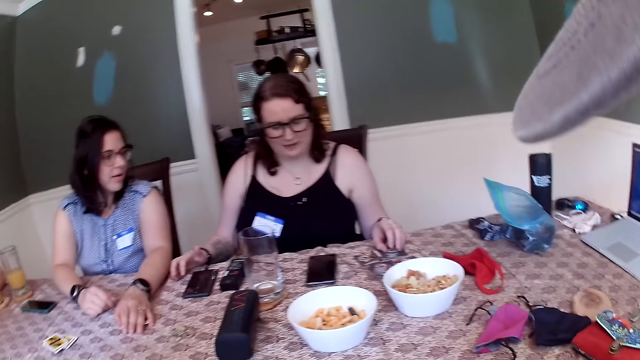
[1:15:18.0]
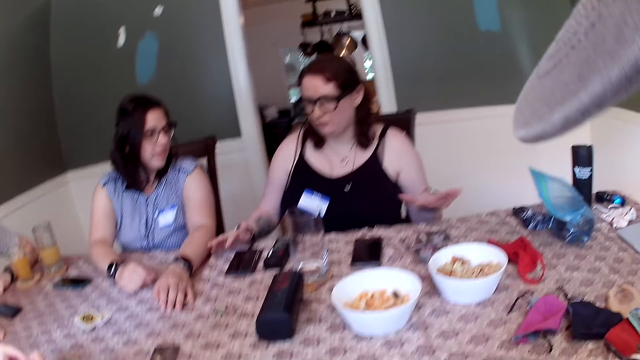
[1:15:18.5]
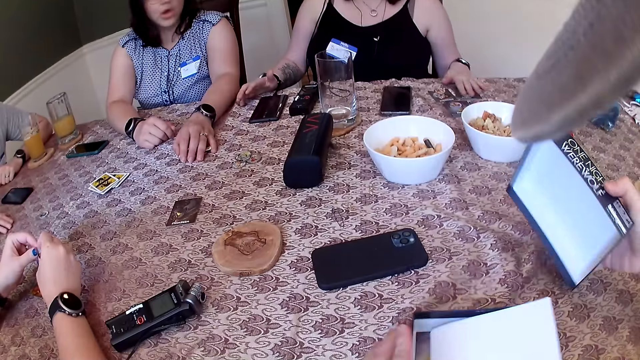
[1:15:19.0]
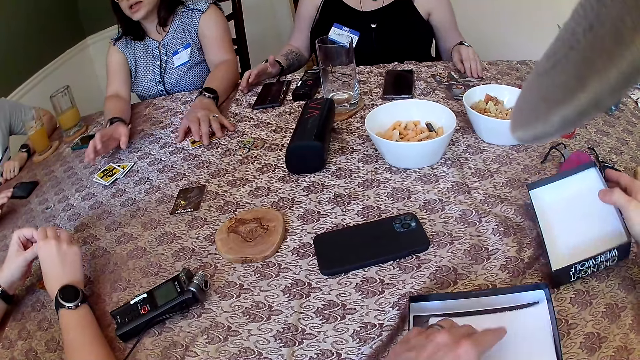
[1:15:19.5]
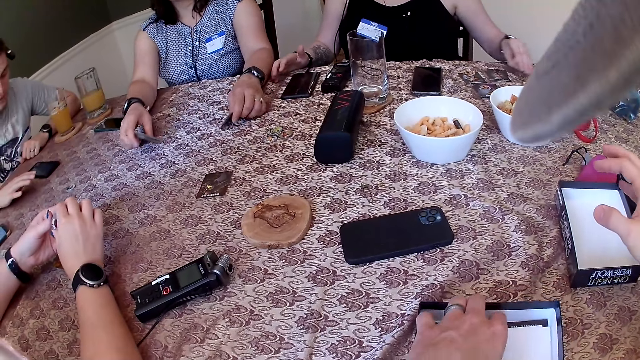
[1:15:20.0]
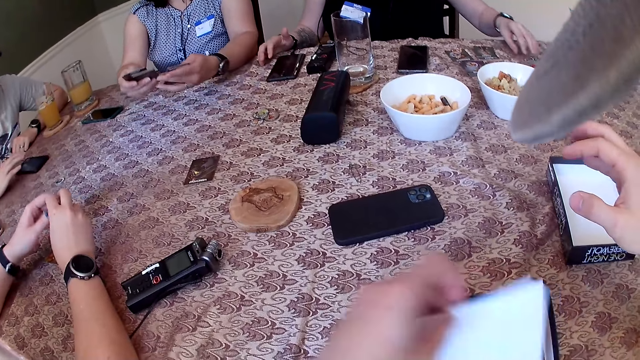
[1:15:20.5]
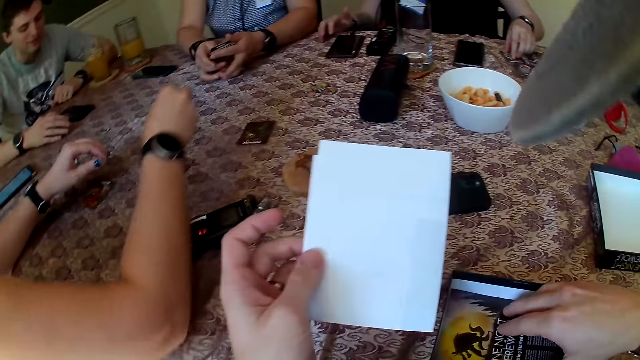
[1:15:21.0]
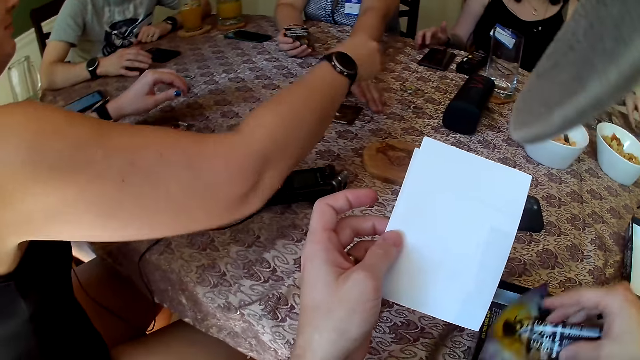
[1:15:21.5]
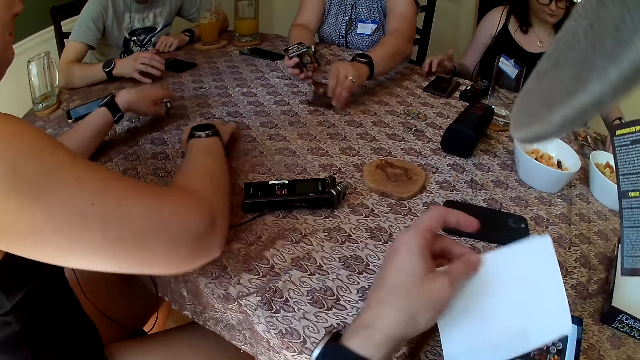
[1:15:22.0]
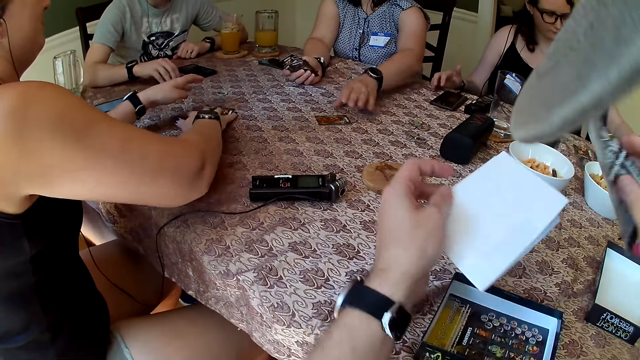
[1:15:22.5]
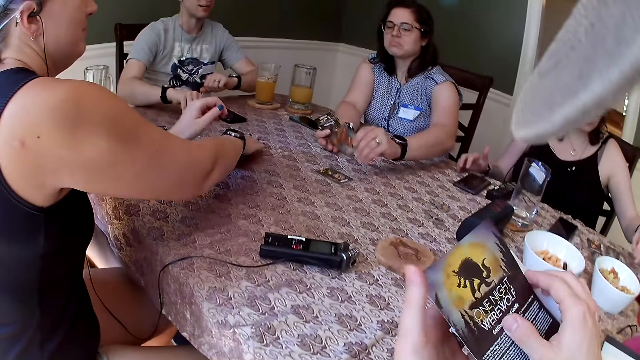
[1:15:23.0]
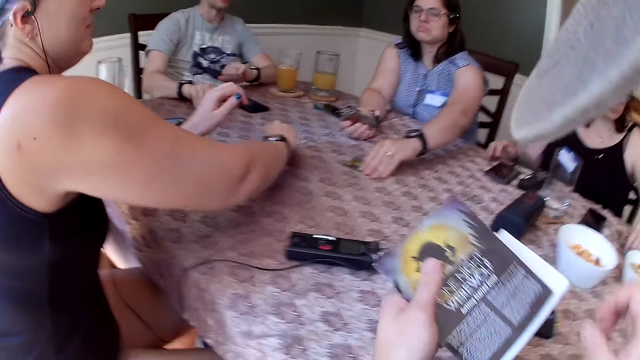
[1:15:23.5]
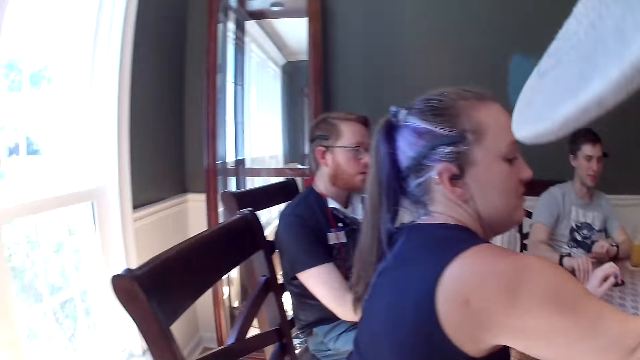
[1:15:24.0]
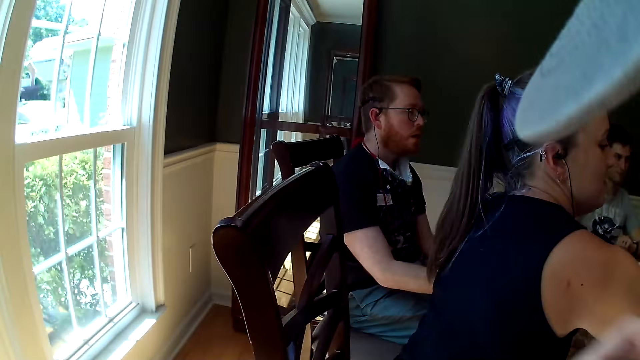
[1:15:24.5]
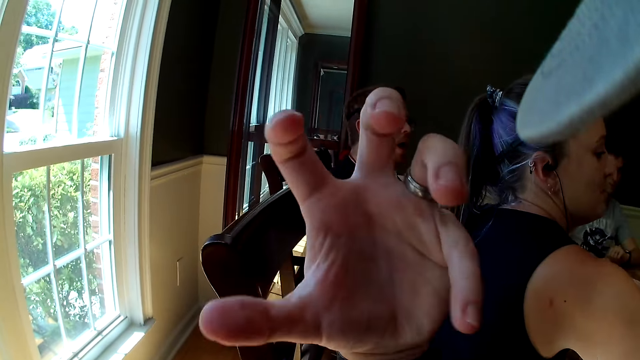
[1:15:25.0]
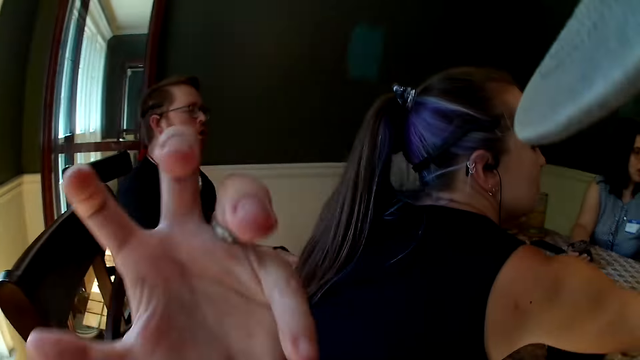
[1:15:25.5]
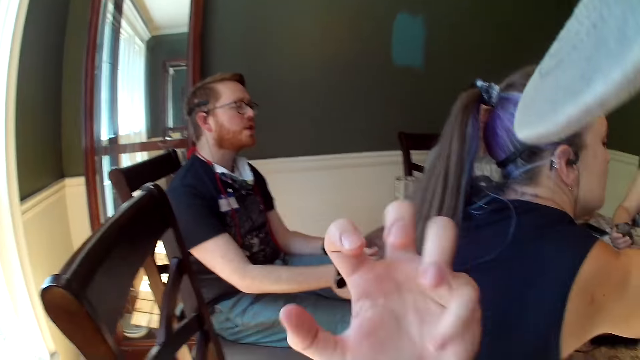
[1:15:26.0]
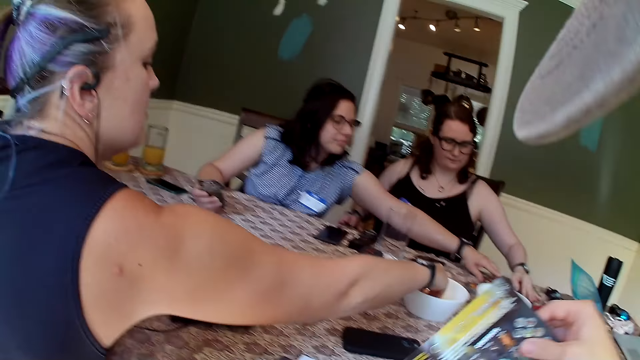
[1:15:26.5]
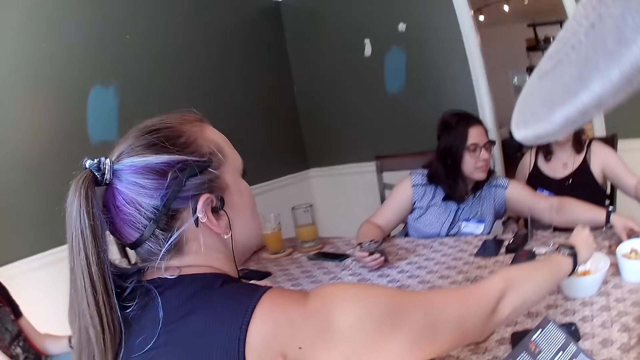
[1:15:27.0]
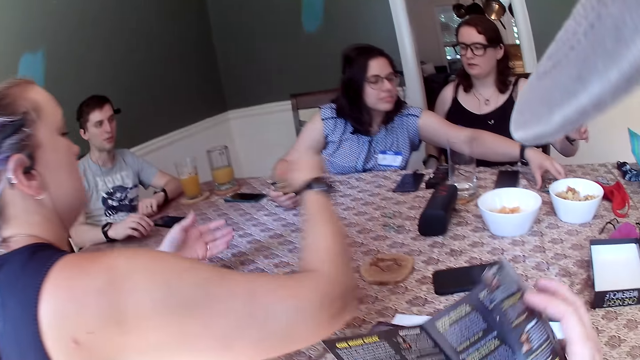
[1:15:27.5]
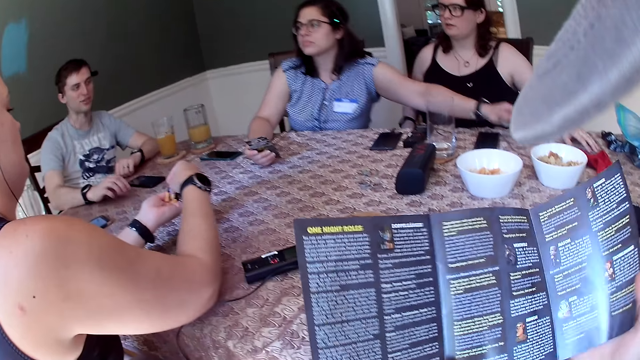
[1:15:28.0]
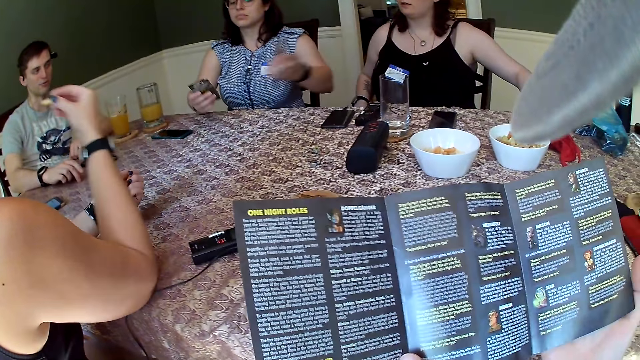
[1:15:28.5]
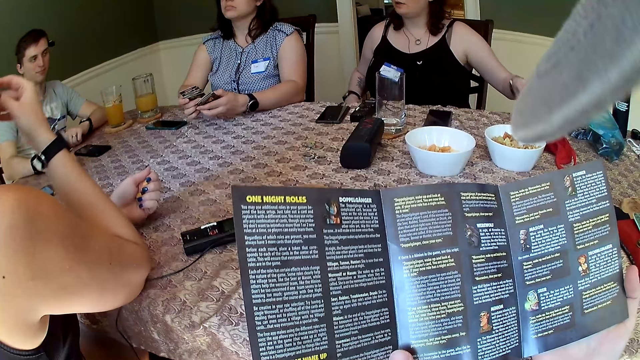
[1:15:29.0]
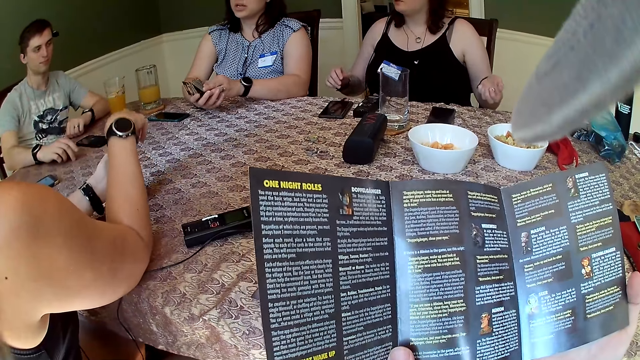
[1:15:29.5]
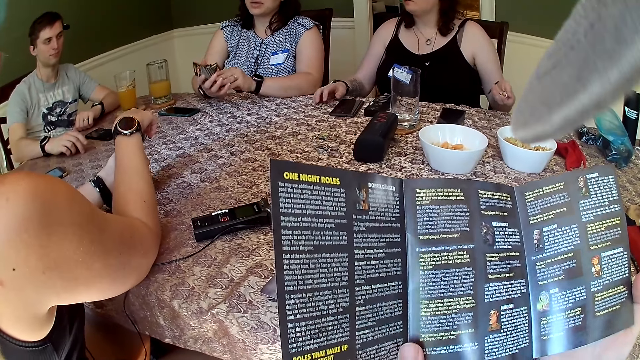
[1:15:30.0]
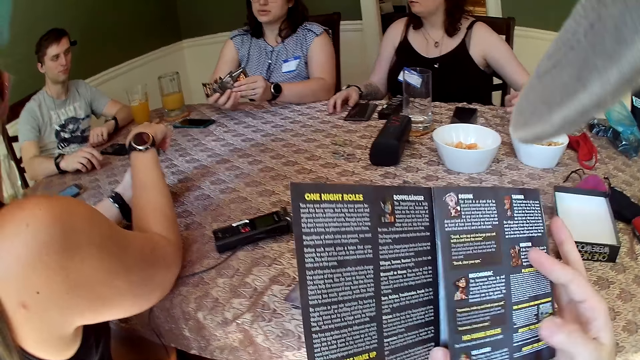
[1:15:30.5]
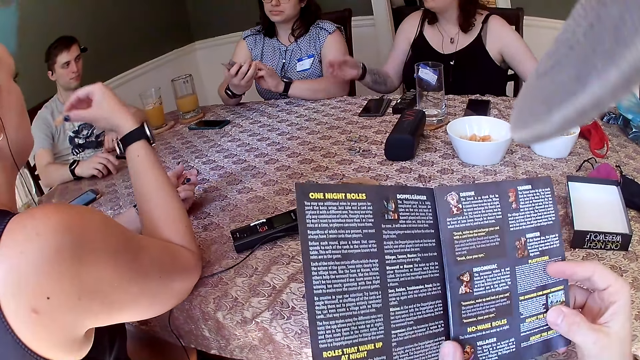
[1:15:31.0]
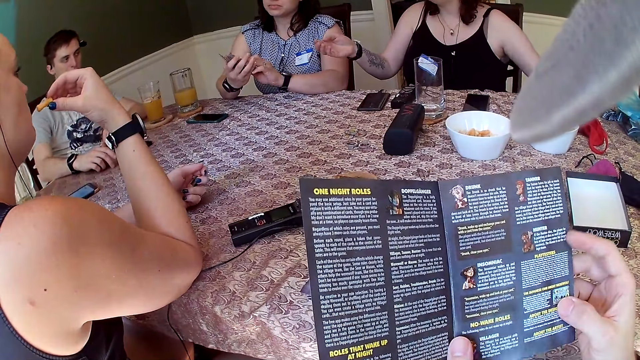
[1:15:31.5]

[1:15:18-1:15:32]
The camera wearer holds a box of card game in his right hand. He opens the box. He places the box of card game in his right hand on the table. A woman picks a deck of cards from the table with her left hand. The camera wearer picks a piece of paper from the box of card with his left hand. The woman picks the deck of cards from the table with her right hand. Another woman touches a card on the table with her left hand. The first woman passes the deck of cards in her right hand to her left hand. The camera wearer picks a piece of paper from the box of card with his right hand. A third woman drops a coin on the table with her right hand. The first woman picks a card from the table with her left hand. The third woman shoves a card on the table with her right hand. She shoves a card on the table with her right hand again. The camera wearer places the piece of paper in his right hand on the piece of paper in his left hand. The first woman passes the card in her left hand to her right hand. The second woman touches a card on the table with her left hand. The first woman picks a card from the table with her left hand. The camera wearer shakes his hands. The third woman picks jelly from a bowl of snacks with her right hand. The second woman touches a card on the table with her left hand. The first woman picks a card from the table with her left hand. She picks a card from the table with her left hand again. The camera wearer opens the piece of paper in his left hand with his right hand. The third woman places some jelly in her right hand on the left hand. The camera wearer reads the paper. The third woman eats a jelly in her right hand. The first woman holds the deck of cards in both hands. The third woman picks a jelly from her left hand with her right hand.

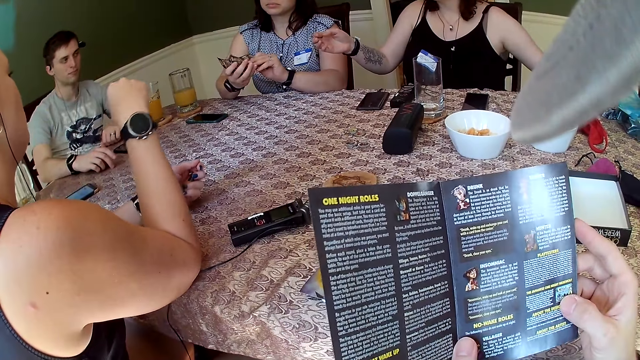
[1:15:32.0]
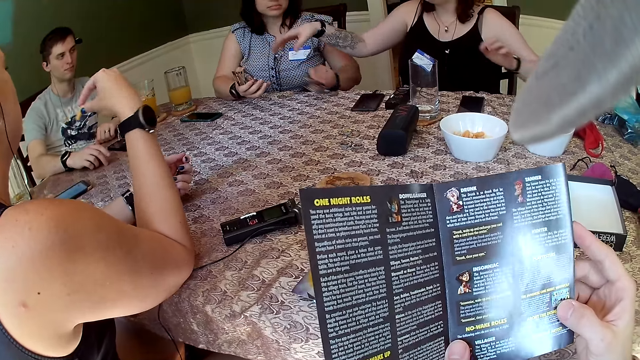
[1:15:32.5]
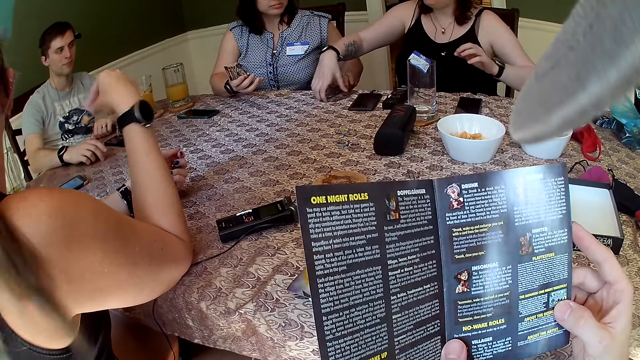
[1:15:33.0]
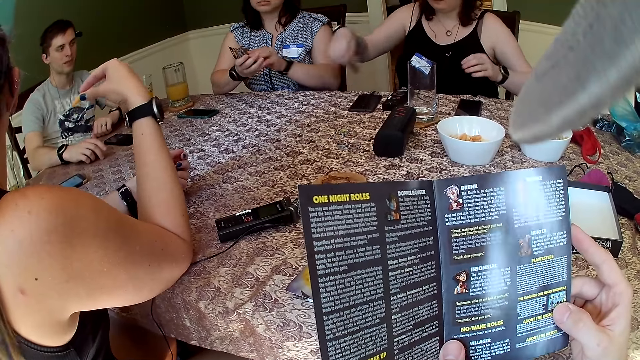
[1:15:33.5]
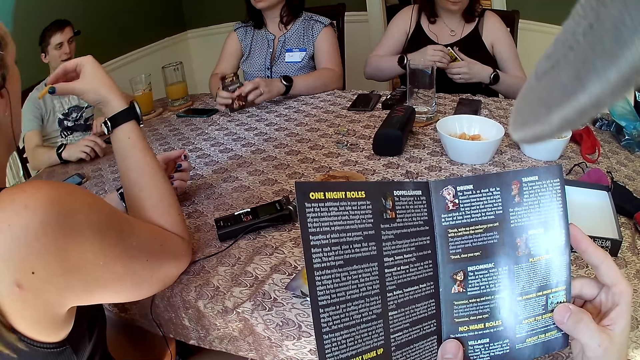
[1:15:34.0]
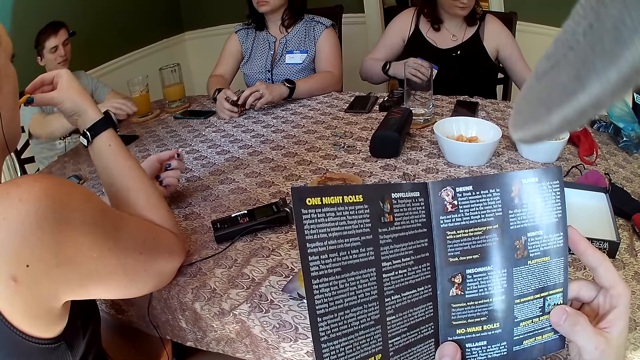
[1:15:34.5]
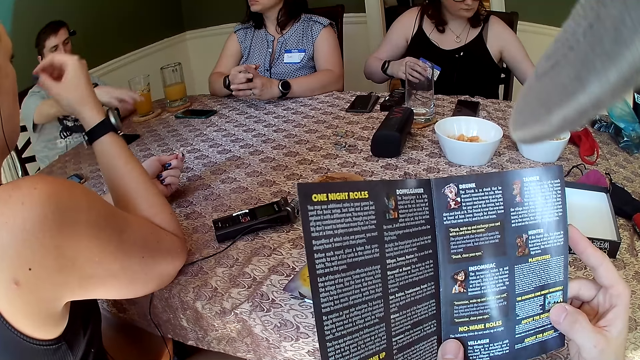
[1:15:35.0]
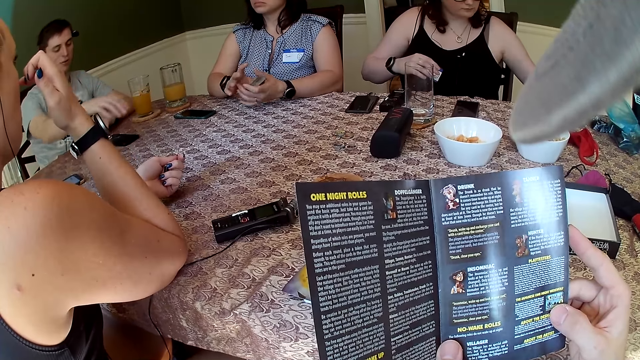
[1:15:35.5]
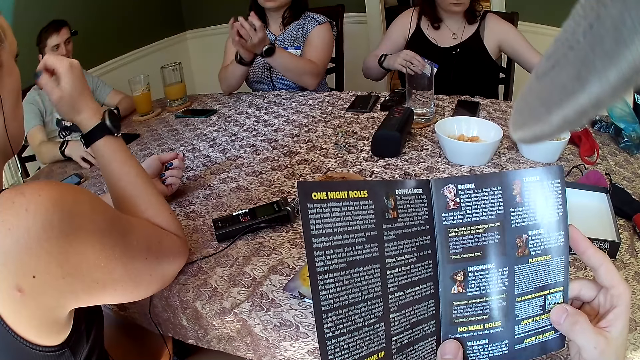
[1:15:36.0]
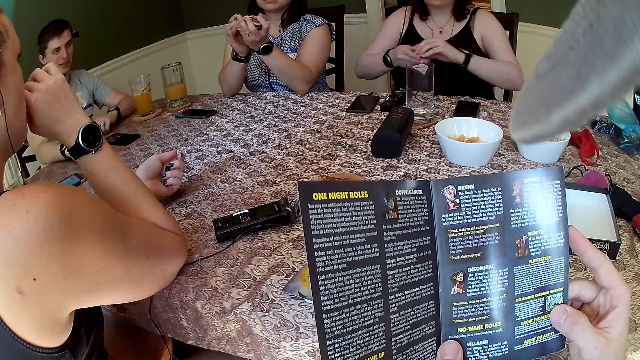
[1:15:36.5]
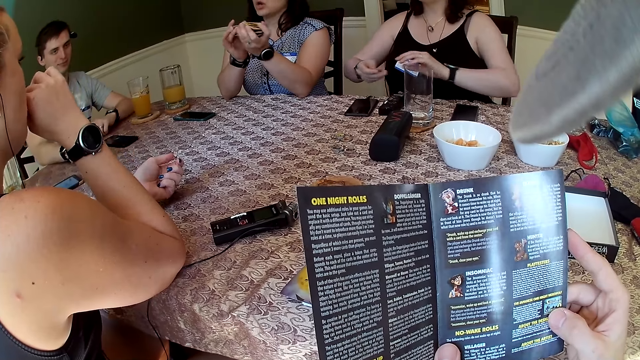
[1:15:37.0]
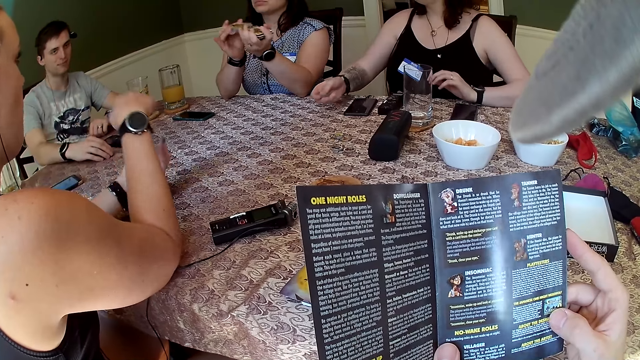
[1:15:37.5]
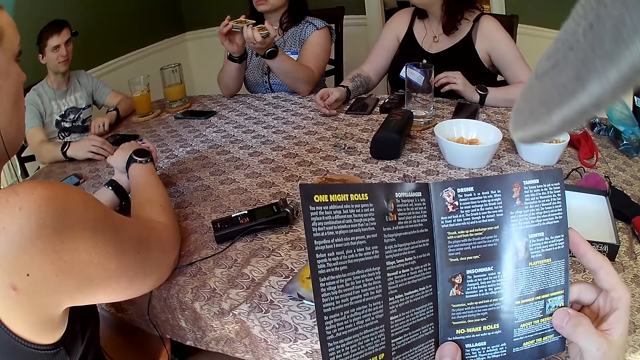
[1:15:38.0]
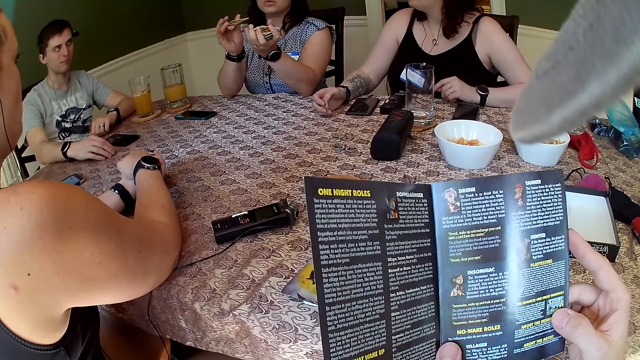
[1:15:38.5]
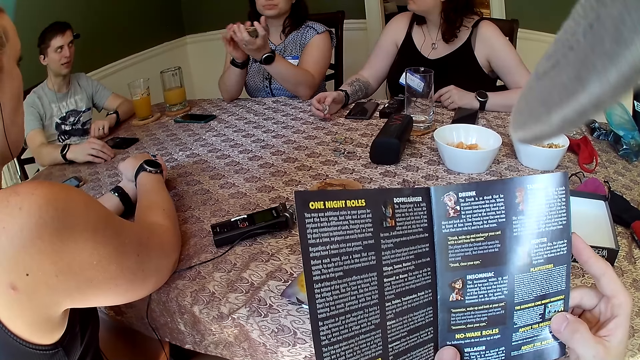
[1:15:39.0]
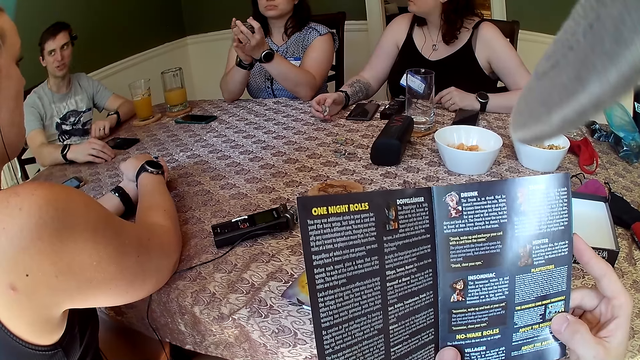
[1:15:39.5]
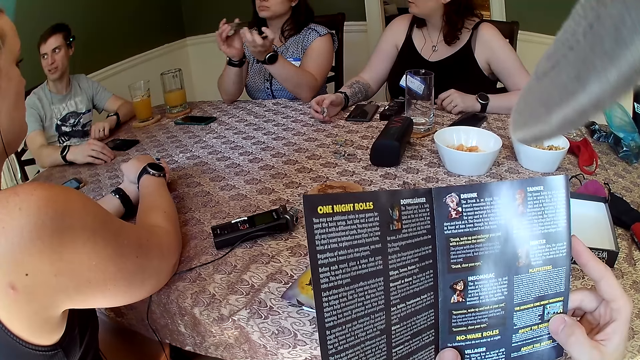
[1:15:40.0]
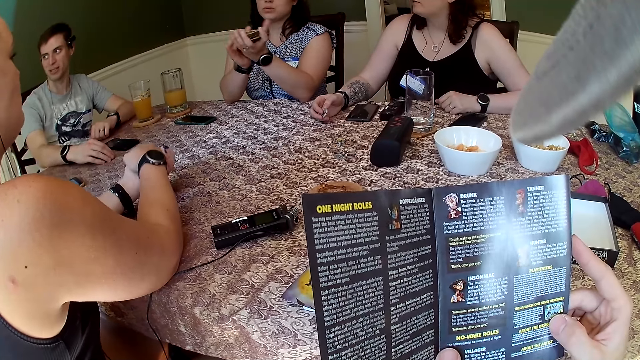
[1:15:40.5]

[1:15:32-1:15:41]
A woman places a deck of cards in her left hand on the table. Another woman picks the deck of cards on the table with her right hand and passes the deck of cards in her right hand to her left hand. The first woman arranges the deck of cards in both hands with the table. A third woman eats a jelly in her right hand. The second woman passes a coin from her left hand to her right hand. The first woman shuffles the deck of cards with both hands. The second woman places her right hand on the table.
